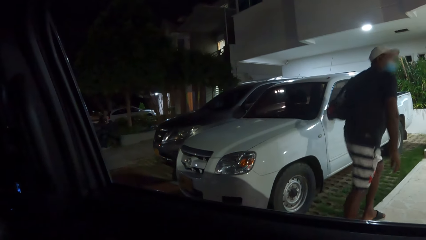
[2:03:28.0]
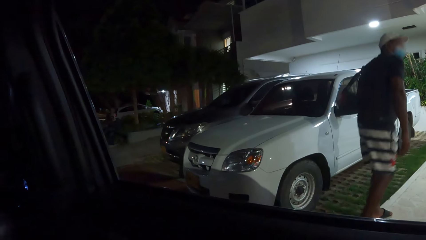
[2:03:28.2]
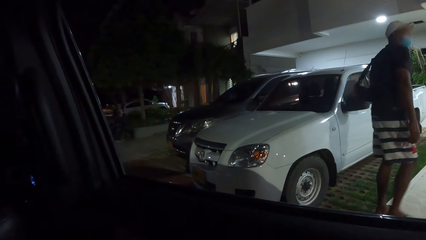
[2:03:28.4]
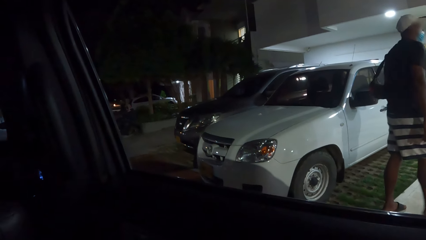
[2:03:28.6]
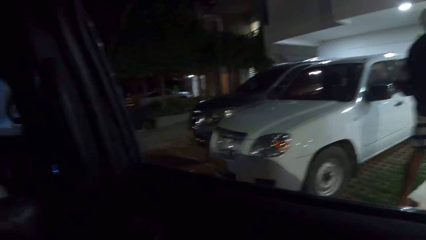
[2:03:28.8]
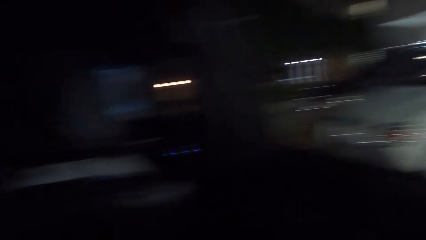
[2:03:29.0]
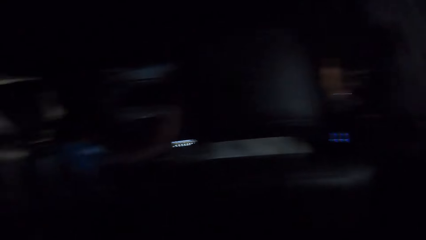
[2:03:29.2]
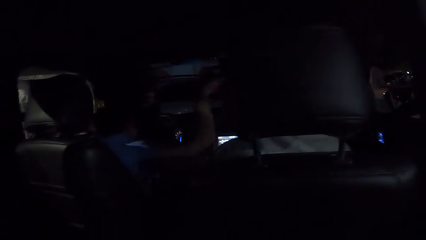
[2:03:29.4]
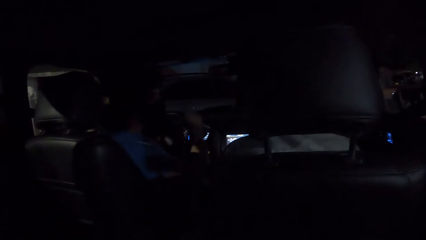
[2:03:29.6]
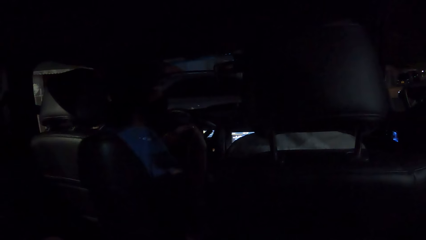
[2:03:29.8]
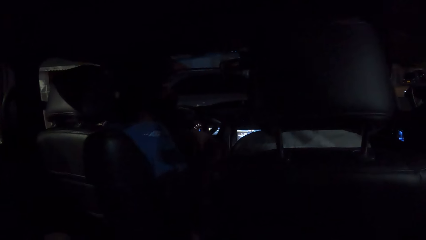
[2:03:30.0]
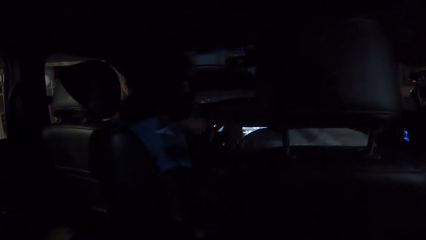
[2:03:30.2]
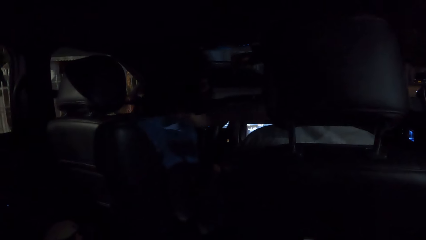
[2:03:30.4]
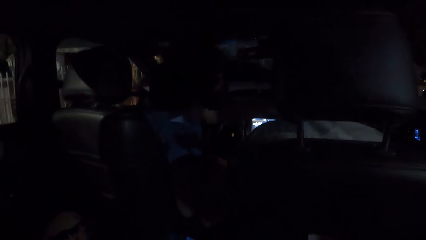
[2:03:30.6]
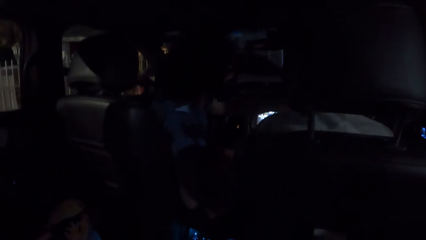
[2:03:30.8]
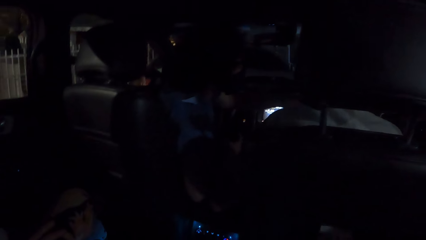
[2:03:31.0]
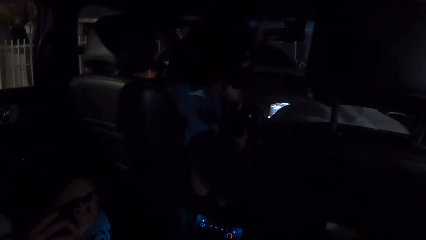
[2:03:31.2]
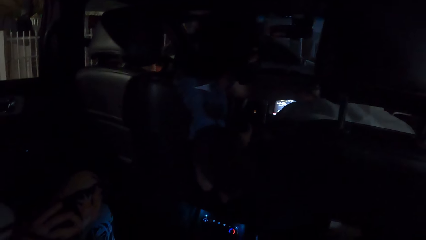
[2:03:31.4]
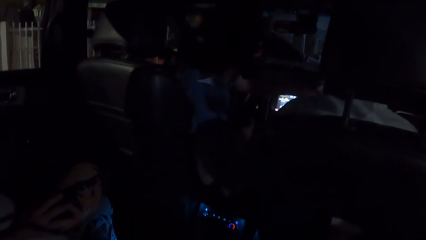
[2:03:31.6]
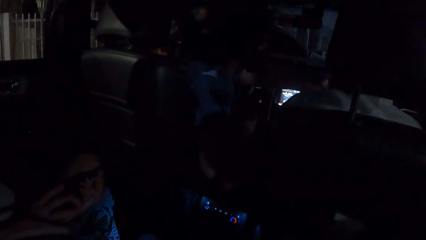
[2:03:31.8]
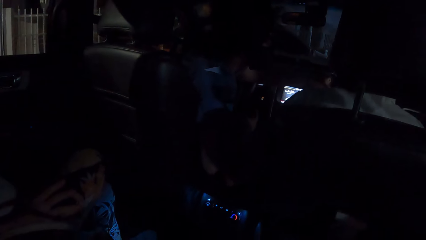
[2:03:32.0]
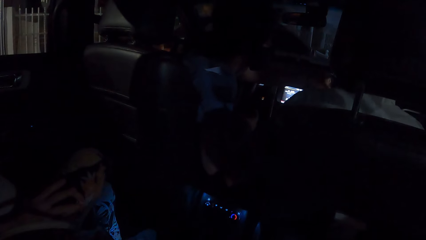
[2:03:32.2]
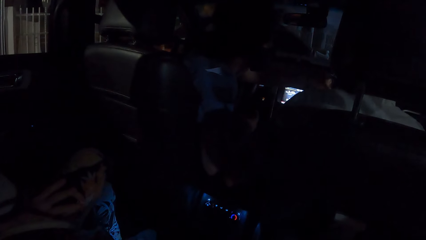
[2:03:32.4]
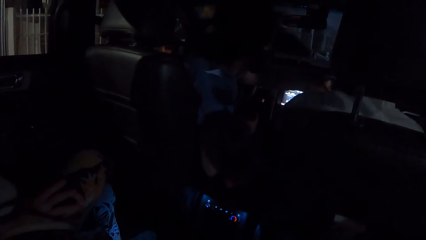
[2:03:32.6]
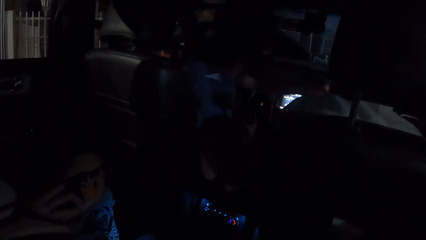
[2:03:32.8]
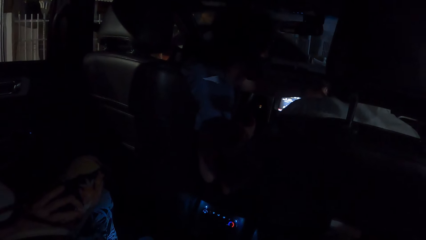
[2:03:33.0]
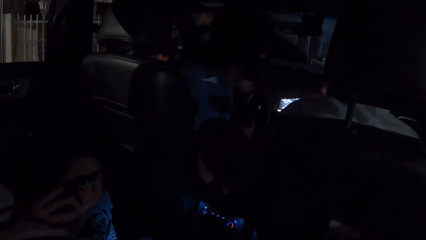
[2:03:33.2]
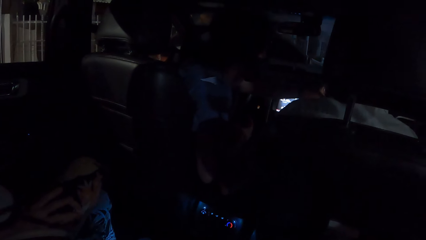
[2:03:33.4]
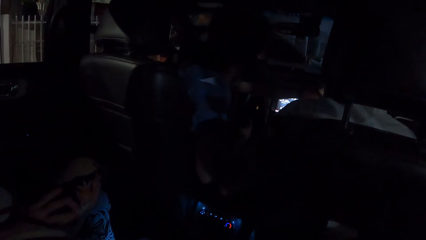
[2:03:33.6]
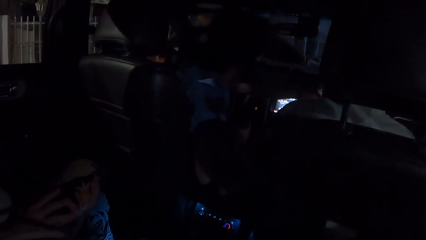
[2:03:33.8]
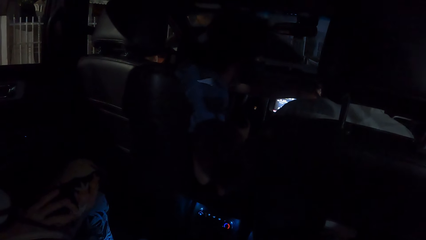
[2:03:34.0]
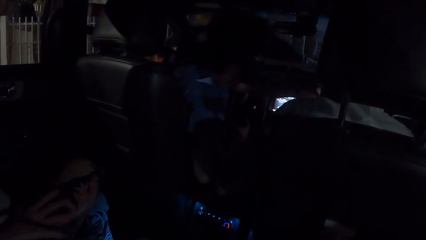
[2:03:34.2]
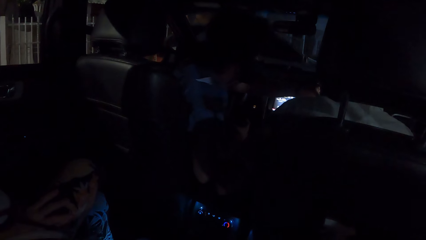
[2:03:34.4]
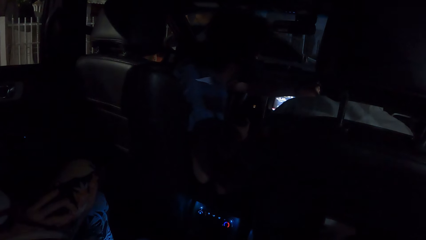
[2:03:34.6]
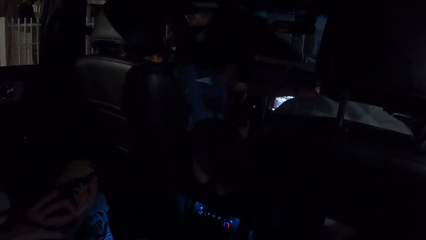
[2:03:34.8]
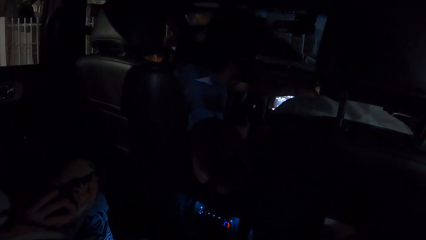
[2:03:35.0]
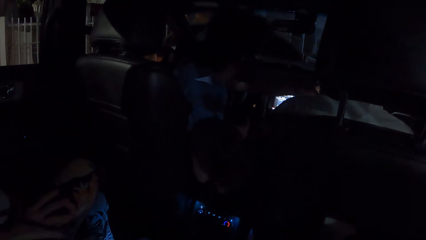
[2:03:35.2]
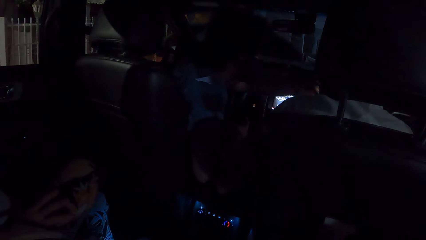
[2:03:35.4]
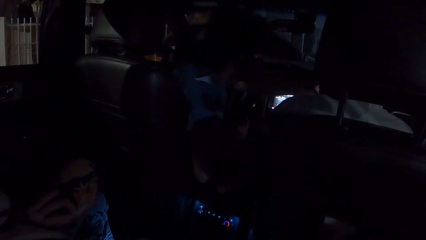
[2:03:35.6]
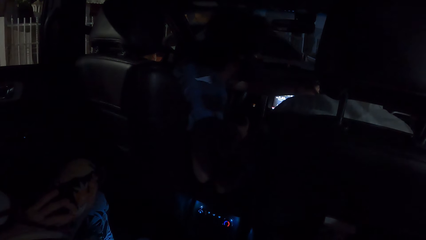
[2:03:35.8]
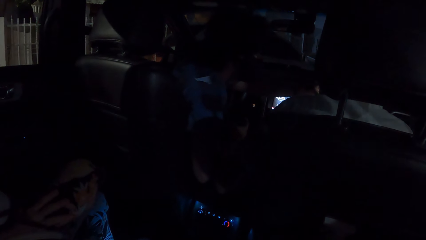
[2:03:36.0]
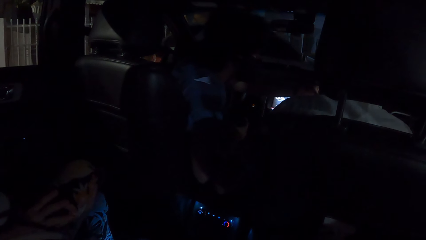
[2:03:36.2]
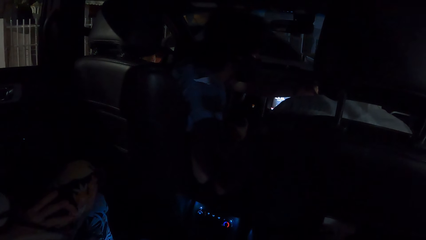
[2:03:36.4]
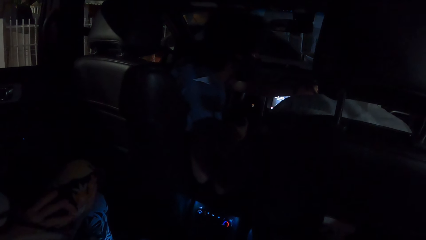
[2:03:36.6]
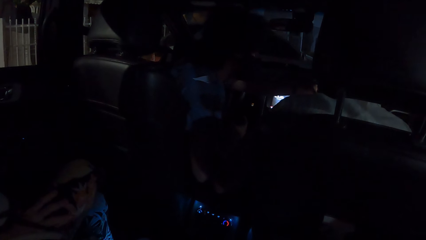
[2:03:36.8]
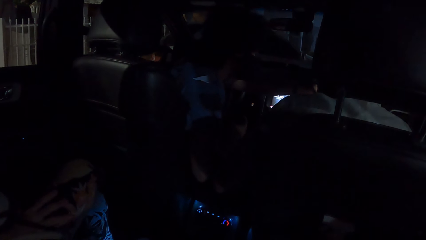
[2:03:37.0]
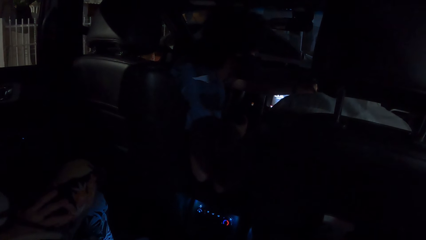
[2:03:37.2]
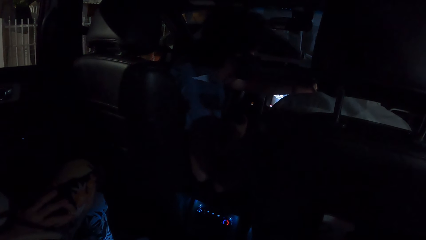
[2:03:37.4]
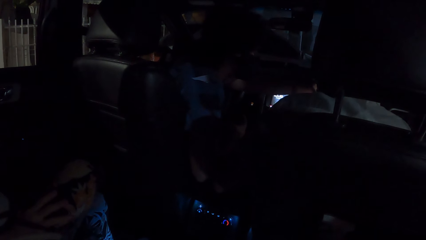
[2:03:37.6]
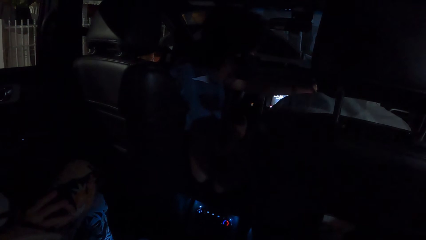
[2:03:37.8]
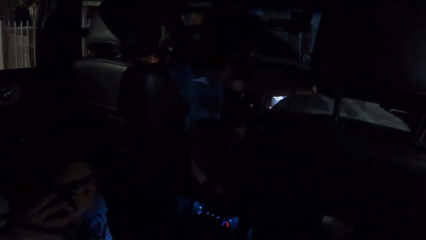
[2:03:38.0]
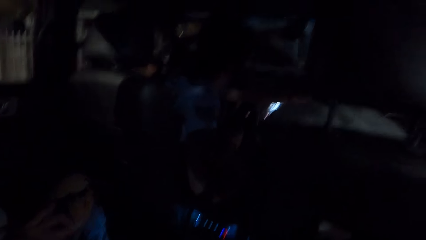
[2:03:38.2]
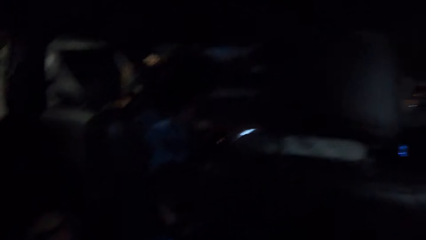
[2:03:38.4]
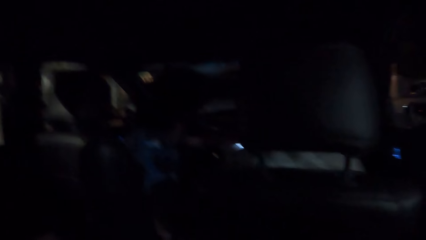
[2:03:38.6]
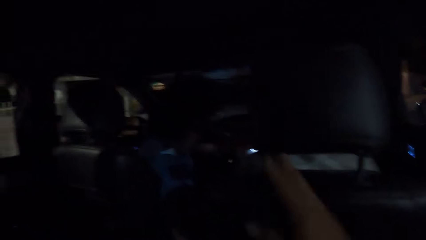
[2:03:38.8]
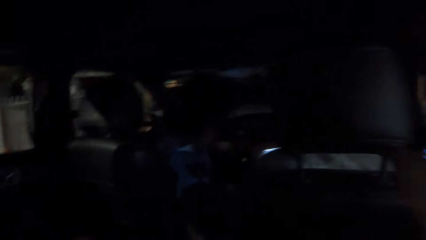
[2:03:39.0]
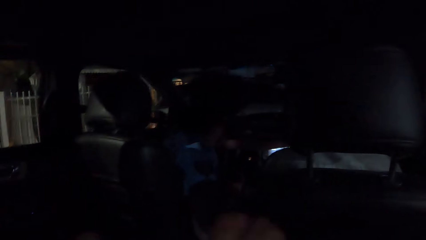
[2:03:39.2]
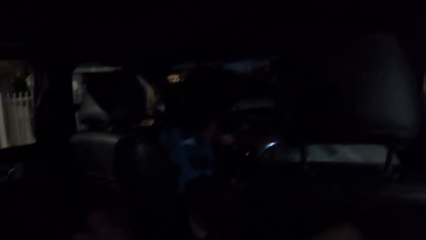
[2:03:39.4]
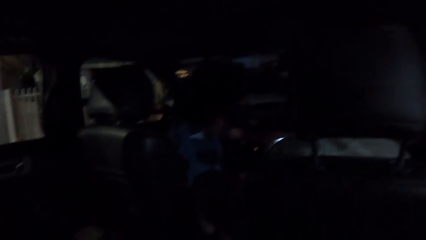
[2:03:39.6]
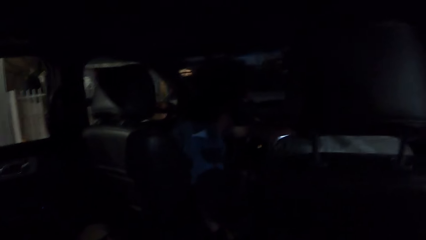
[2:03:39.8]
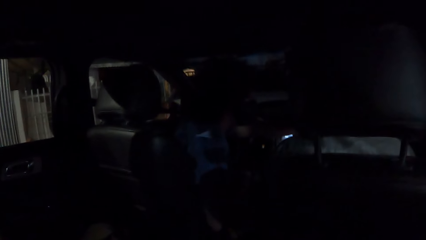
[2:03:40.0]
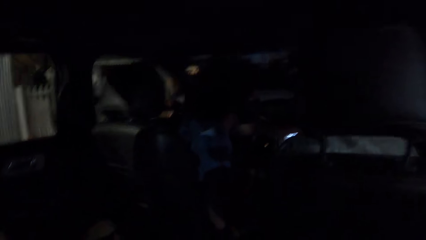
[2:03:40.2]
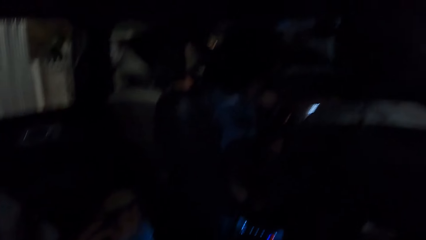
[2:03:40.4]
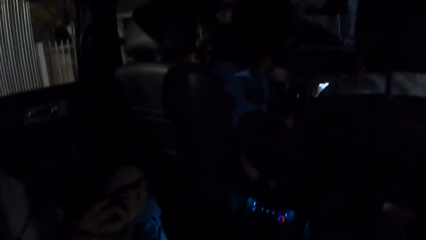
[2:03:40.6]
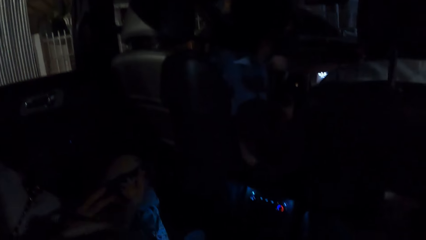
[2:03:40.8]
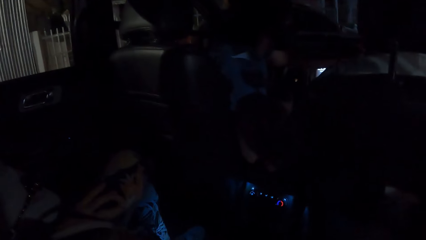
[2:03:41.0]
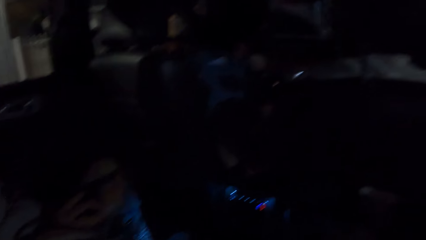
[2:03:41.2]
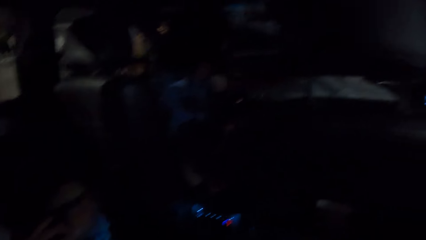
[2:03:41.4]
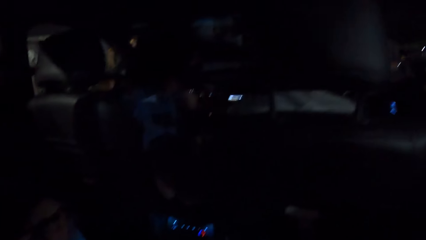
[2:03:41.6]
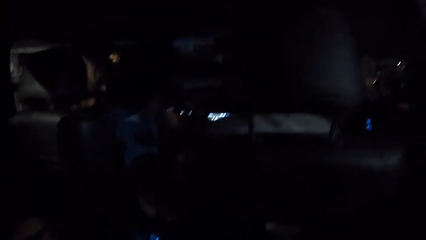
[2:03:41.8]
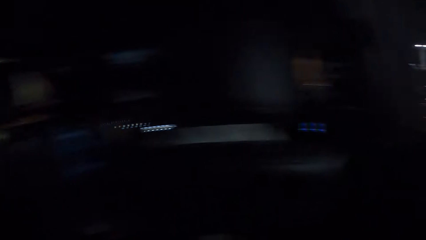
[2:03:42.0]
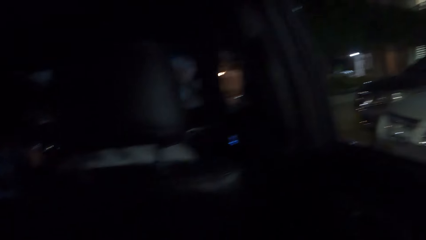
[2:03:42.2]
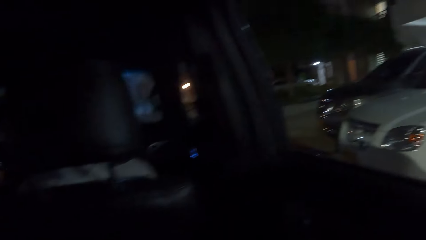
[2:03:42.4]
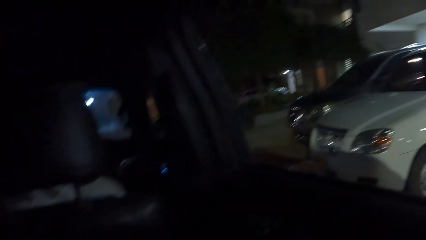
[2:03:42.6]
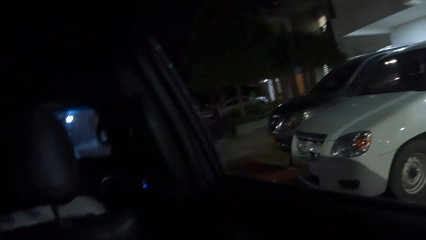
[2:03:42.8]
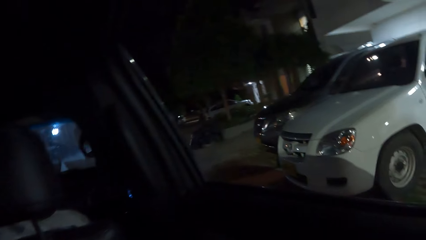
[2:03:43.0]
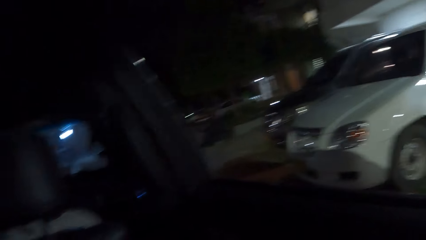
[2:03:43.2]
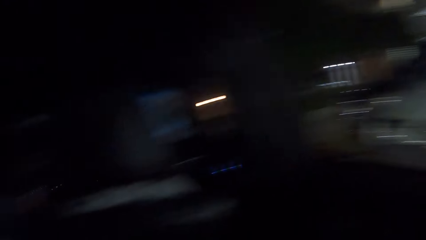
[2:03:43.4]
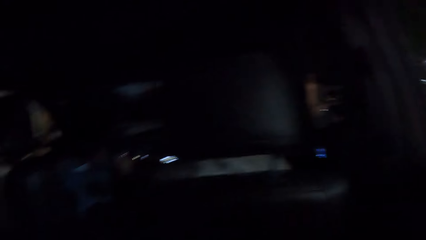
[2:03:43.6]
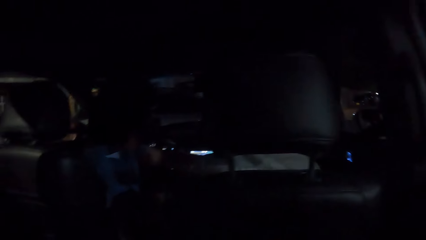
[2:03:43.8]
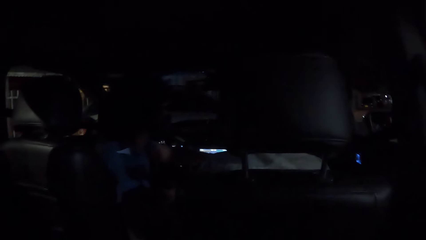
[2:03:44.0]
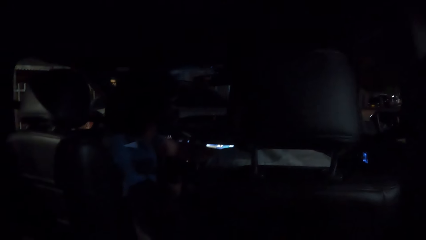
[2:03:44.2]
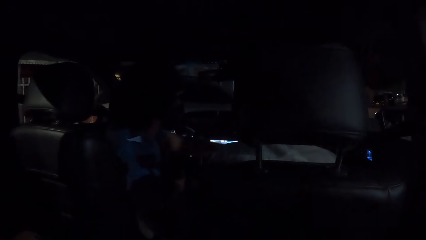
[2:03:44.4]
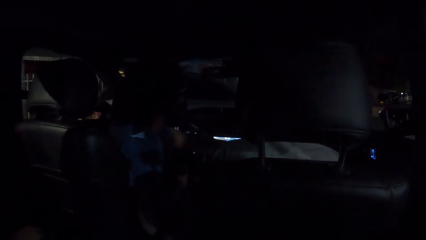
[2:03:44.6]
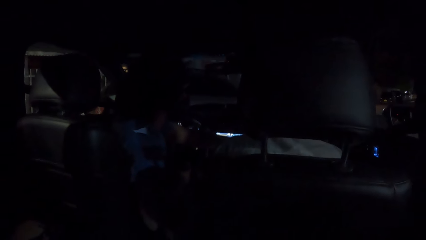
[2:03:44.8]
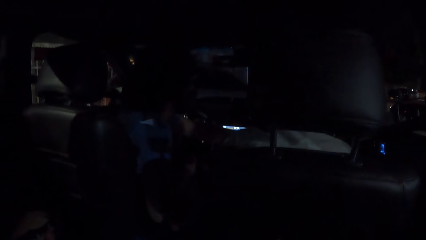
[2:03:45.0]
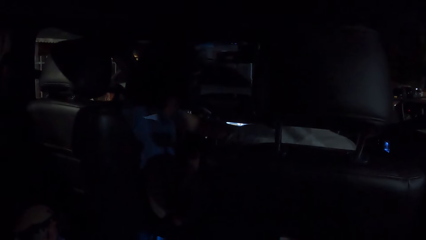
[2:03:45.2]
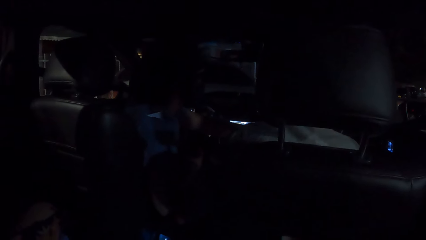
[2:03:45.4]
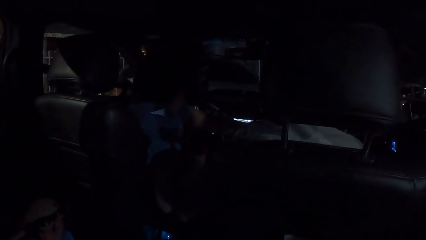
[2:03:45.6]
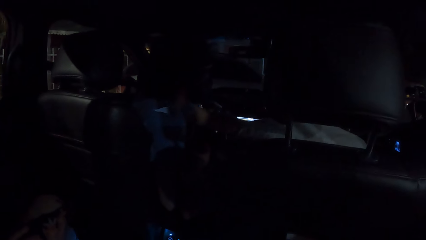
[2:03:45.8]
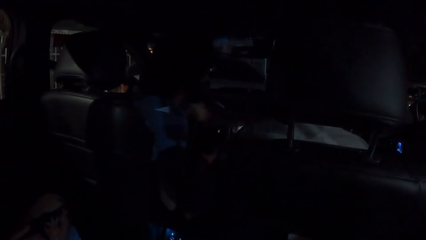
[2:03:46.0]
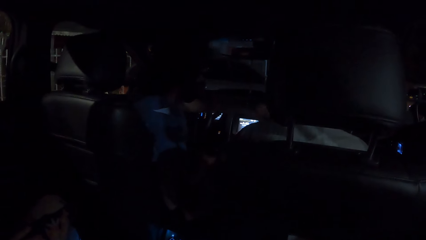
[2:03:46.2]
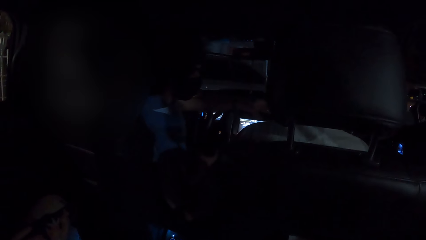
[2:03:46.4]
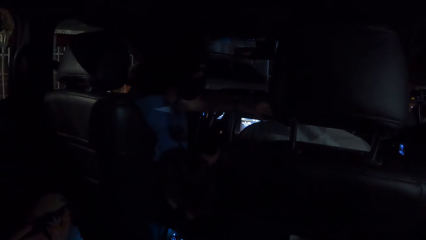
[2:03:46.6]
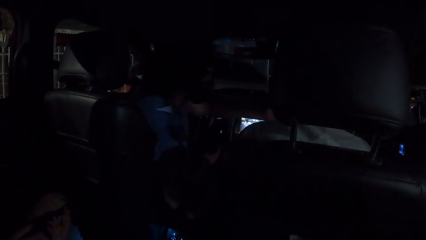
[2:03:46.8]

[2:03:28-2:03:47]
The camera wearer looks in a car. They stare at a man. The man touches something. The camera wearer moves hands. They touch something. They look outside through a car window. They stare at the vehicle. They look in the car. They stare at the man.
